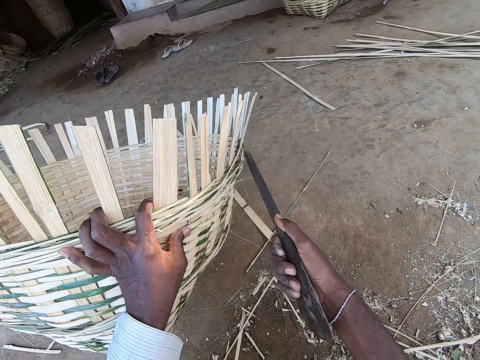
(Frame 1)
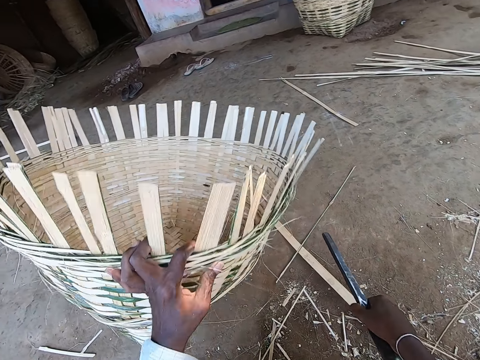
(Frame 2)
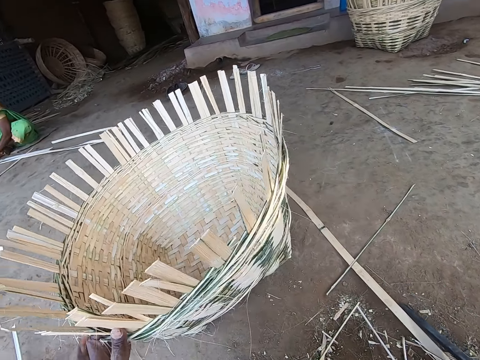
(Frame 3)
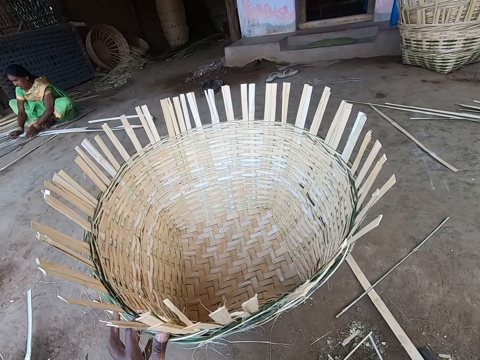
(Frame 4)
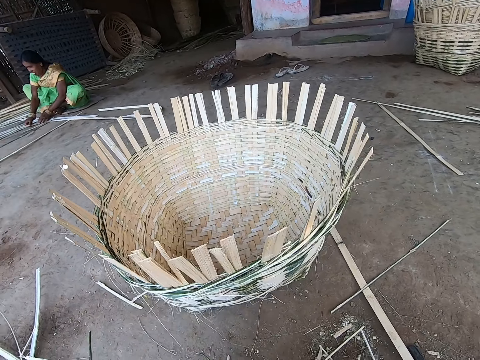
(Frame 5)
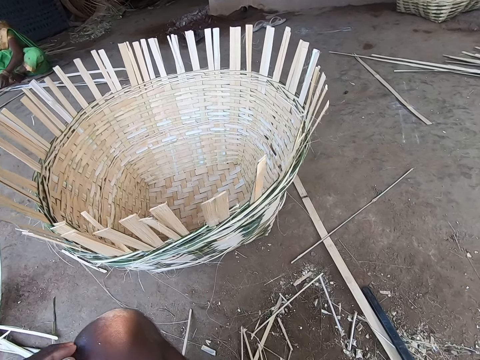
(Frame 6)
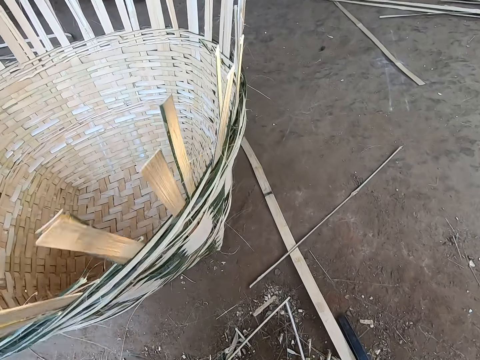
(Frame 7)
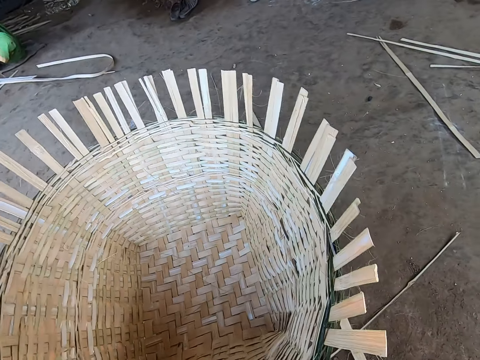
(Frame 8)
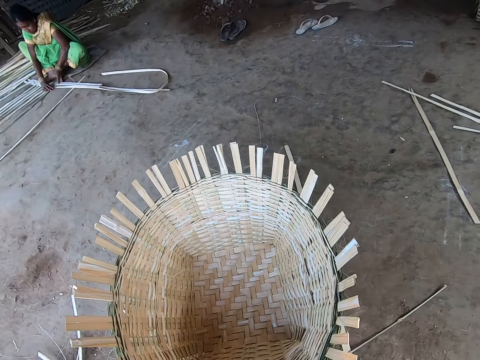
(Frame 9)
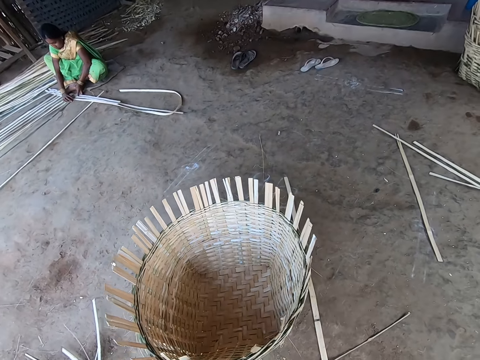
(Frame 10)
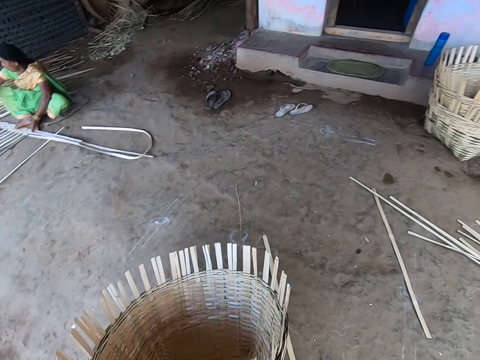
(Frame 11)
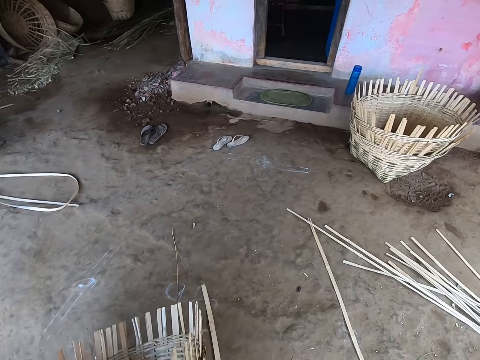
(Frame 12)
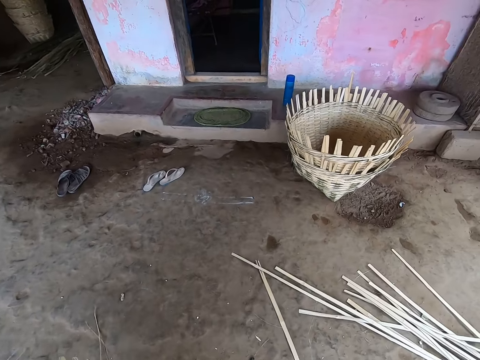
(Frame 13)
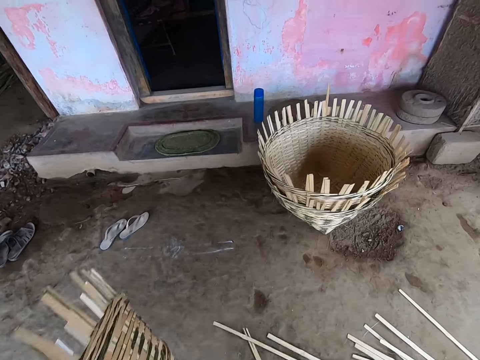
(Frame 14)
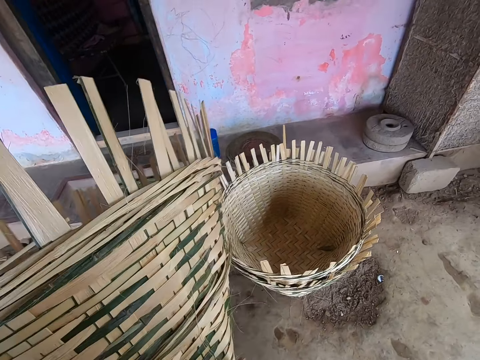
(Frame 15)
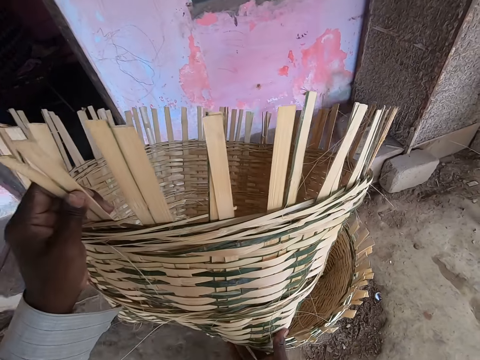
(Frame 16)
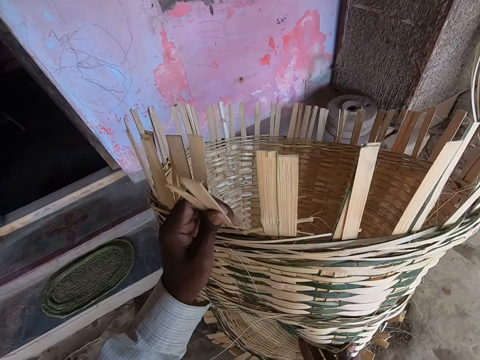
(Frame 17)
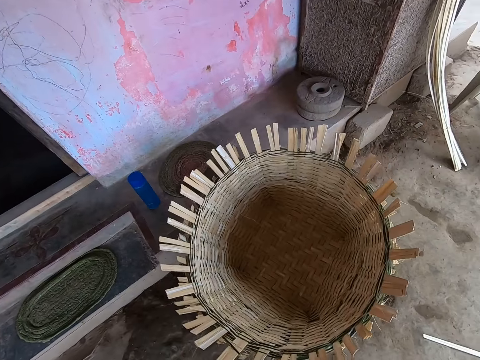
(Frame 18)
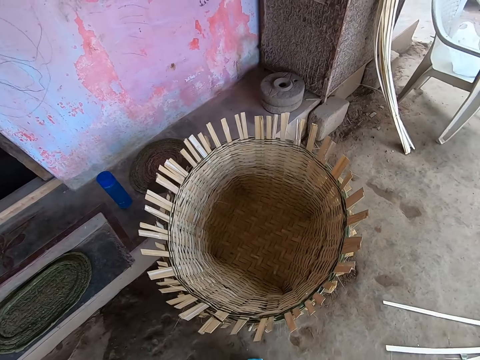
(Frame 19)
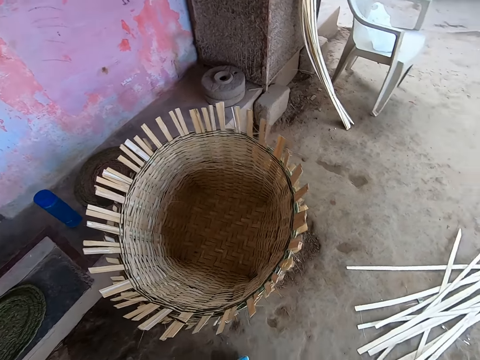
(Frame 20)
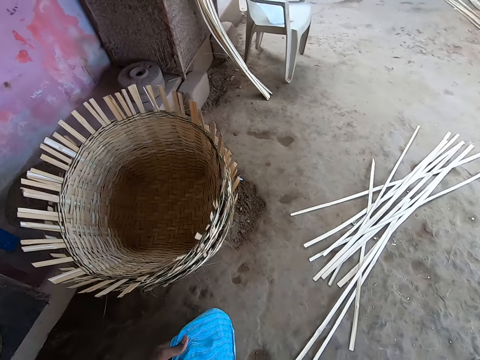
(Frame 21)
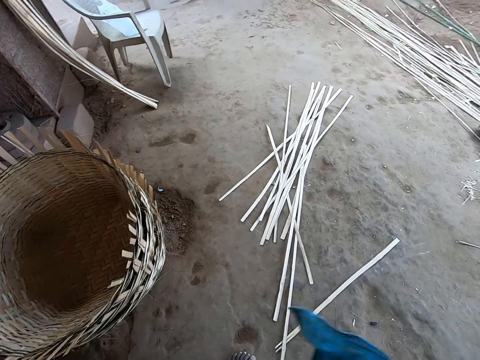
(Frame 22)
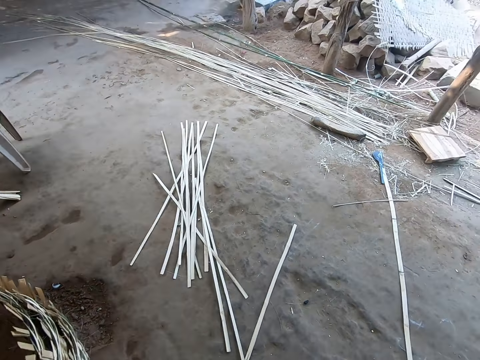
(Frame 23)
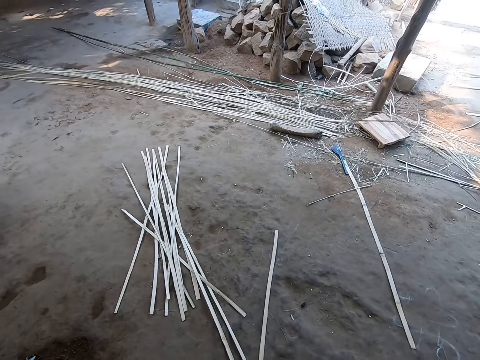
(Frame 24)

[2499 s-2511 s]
The camera wearer drops the basket on the ground with his left hand. He drops the rapping iron on the ground with his right hand. He turns the basket with his left hand. The woman weaves the charpoy on the ground with both hands. The camera wearer looks at the basket. He gets up from the ground. He carries the basket from the ground with his left hand. He walks towards a pavement. He puts the basket in a basket on the ground with both hands. He turns around.

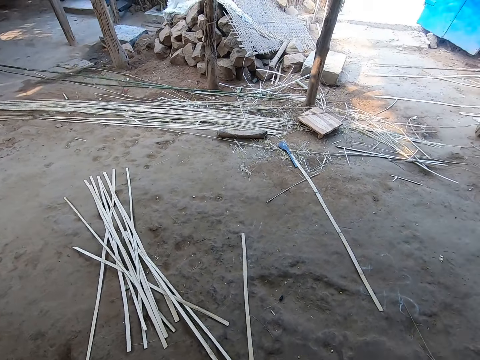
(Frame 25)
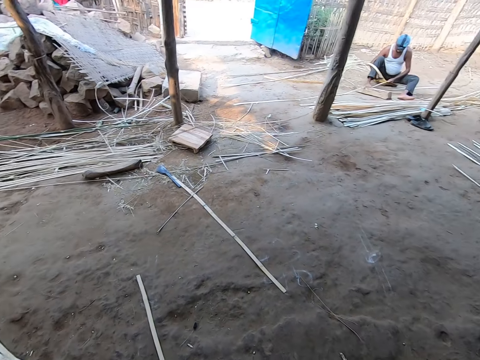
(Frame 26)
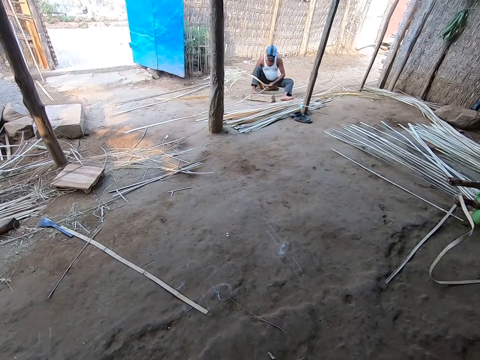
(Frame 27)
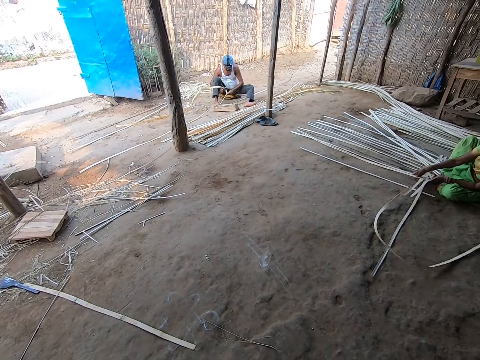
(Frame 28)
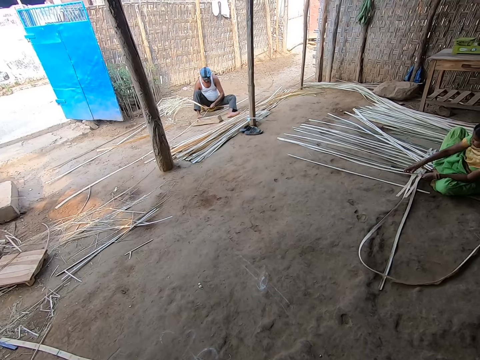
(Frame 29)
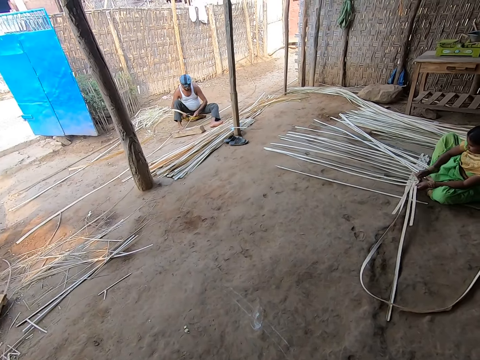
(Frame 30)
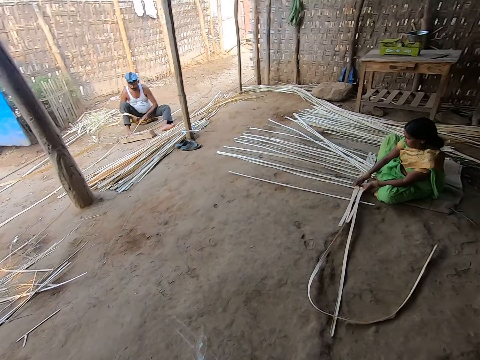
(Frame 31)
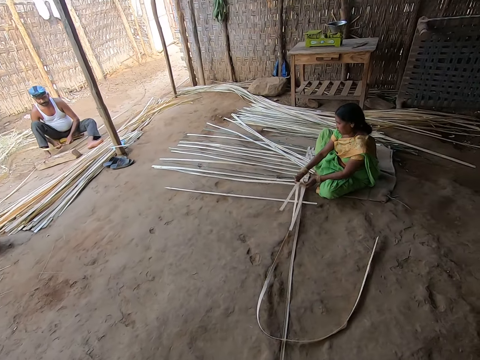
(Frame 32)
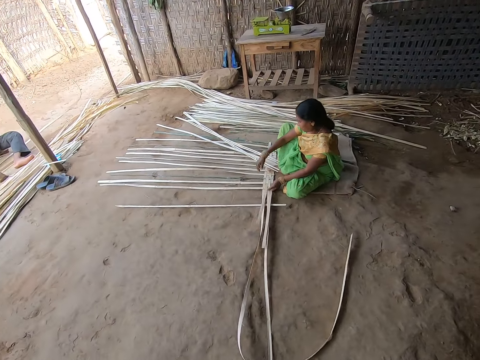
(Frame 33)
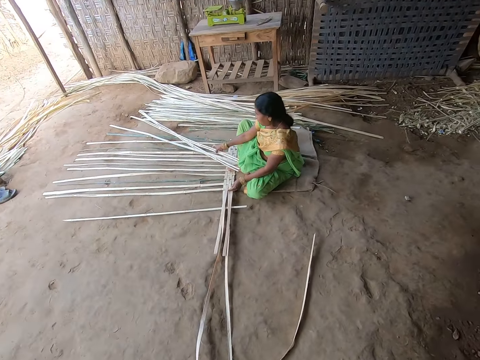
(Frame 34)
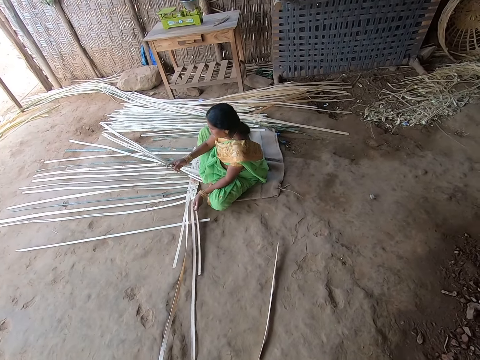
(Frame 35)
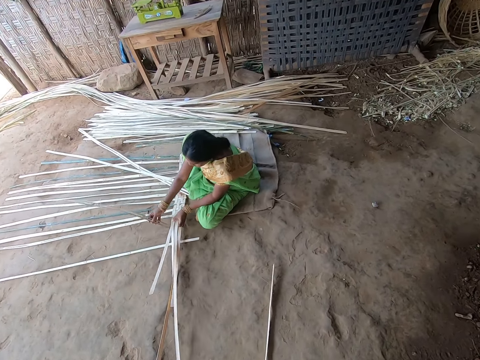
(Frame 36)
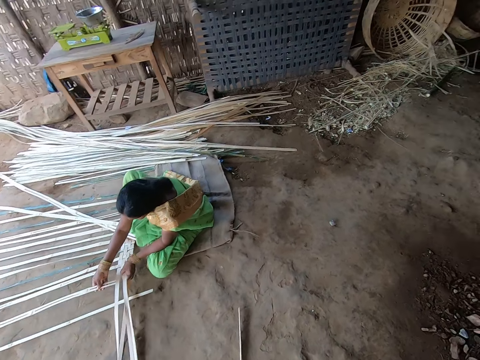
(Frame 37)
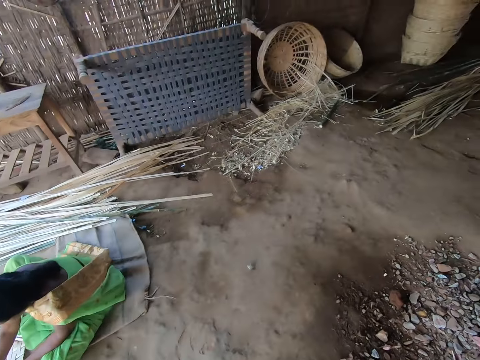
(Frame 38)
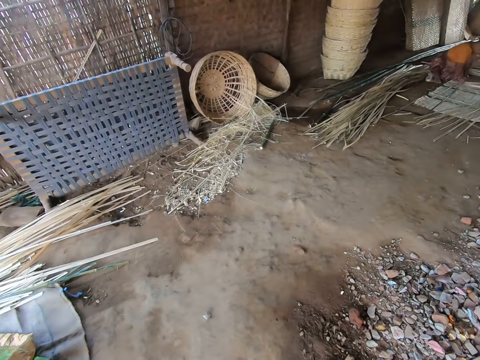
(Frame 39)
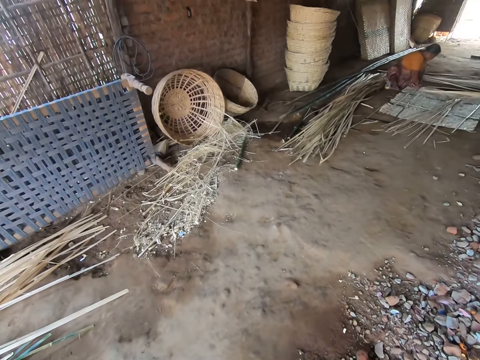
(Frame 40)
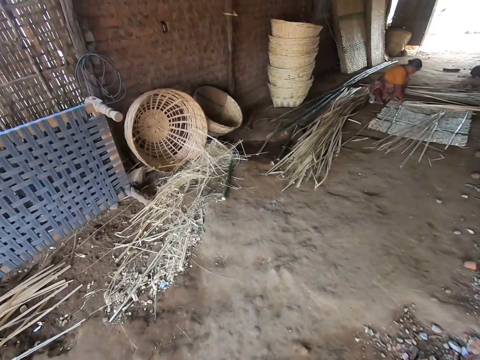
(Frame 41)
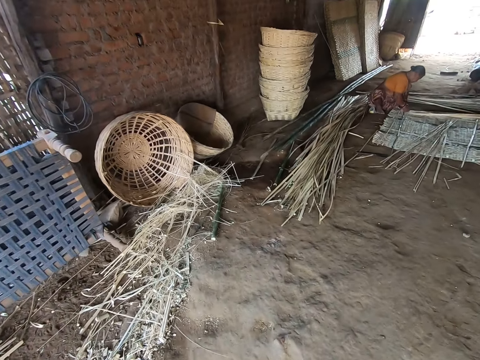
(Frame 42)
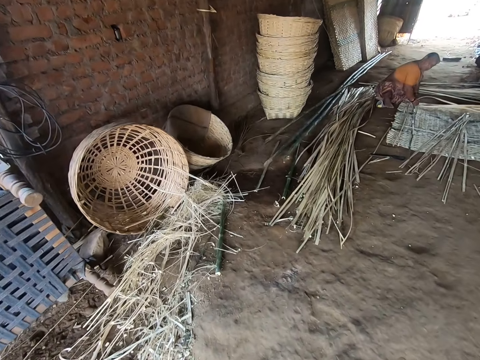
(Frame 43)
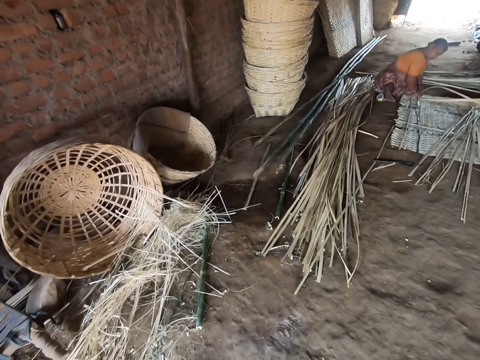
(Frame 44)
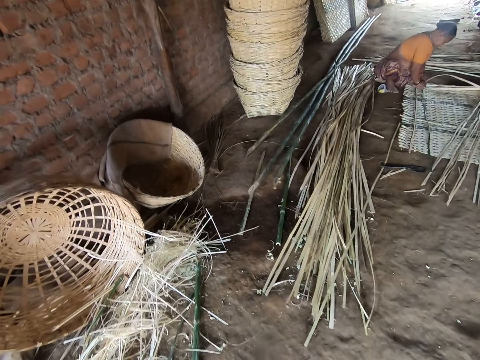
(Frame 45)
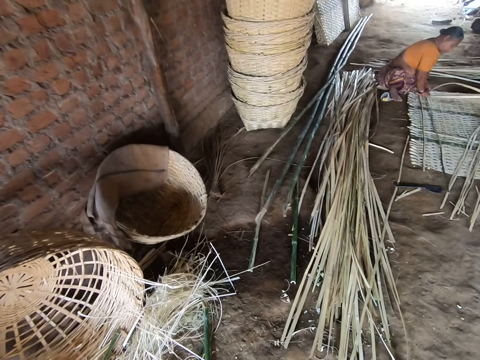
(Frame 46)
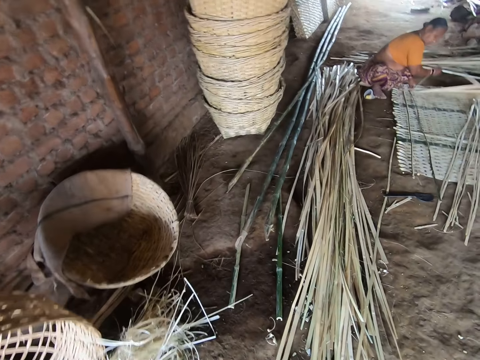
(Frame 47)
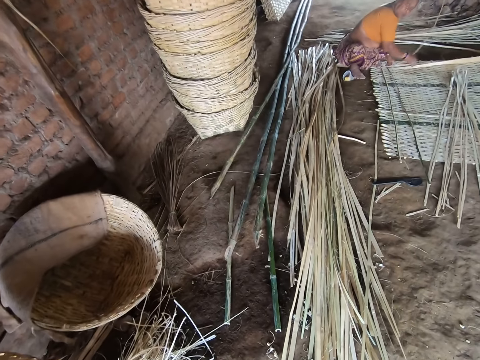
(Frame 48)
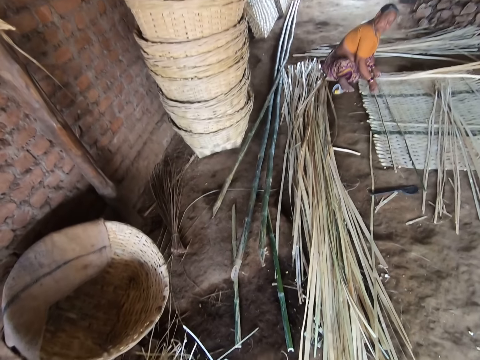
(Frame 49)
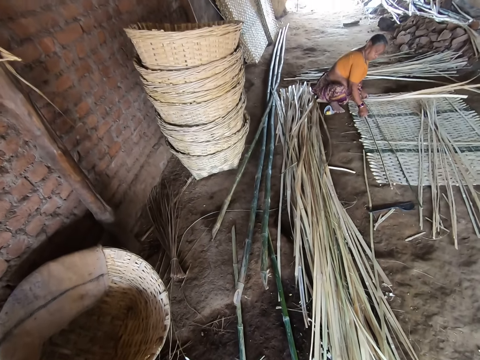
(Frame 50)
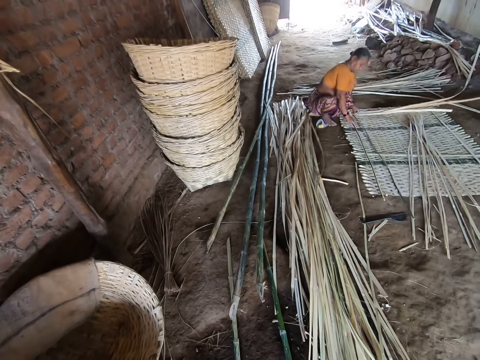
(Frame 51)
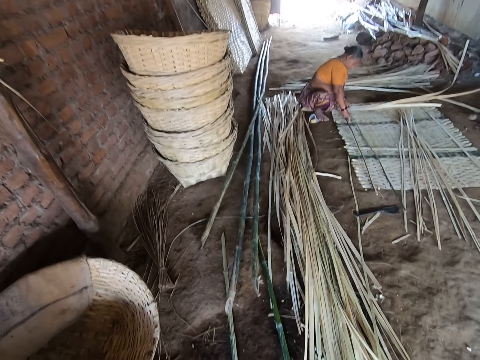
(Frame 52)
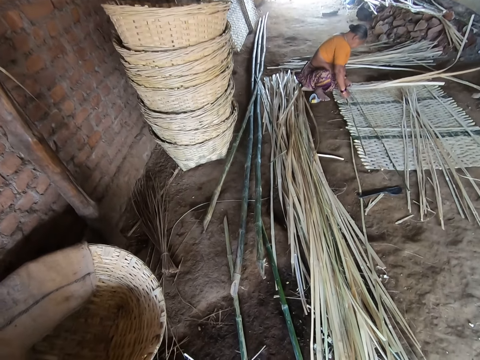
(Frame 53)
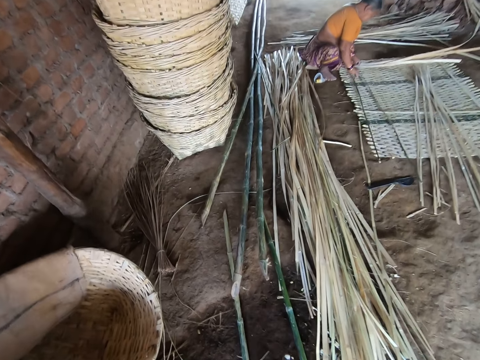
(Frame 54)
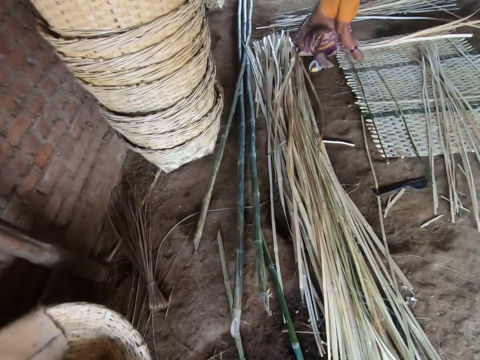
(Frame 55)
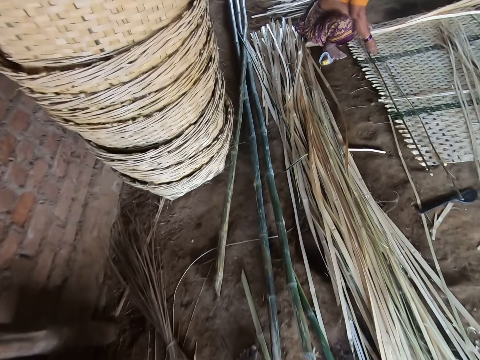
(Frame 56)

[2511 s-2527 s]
The man peels a bamboo strip with a hook knife in his right hand. The camera wearer walks around. They interact with the man and the woman. They look at a woman. They walk around. A woman weaves a charpoy with both hands. The camera wearer looks at another woman. They look at the bamboo stick.
